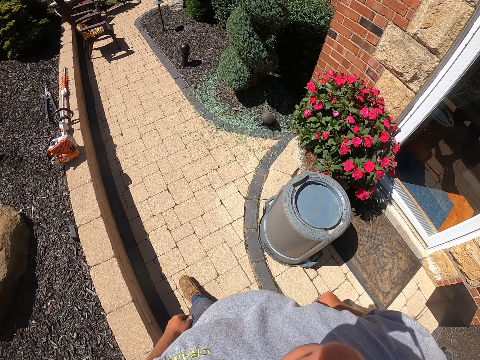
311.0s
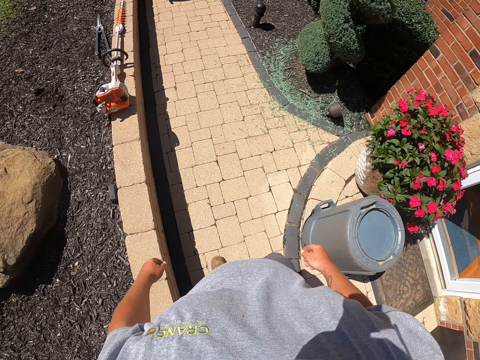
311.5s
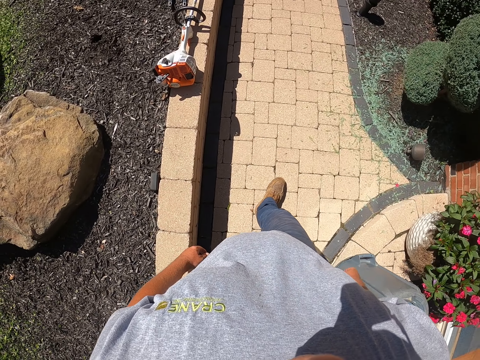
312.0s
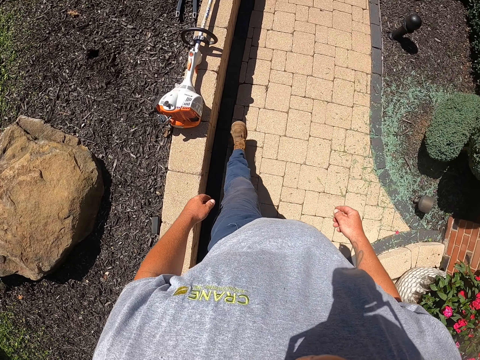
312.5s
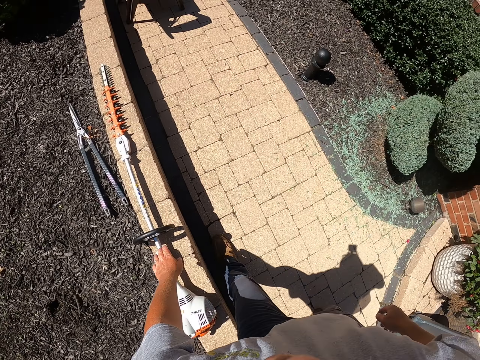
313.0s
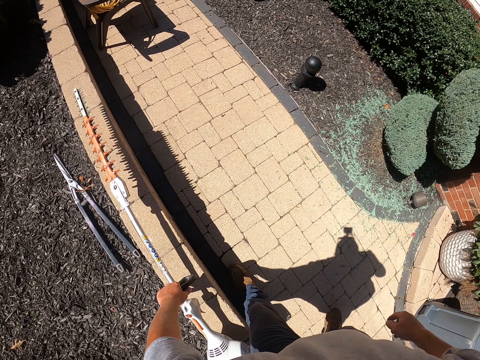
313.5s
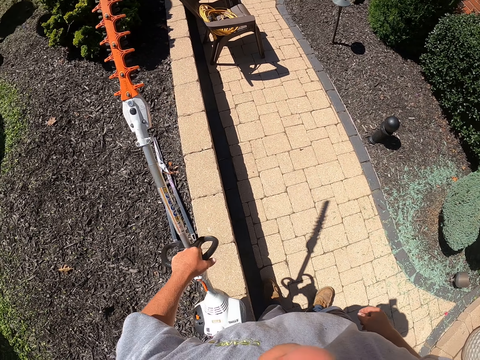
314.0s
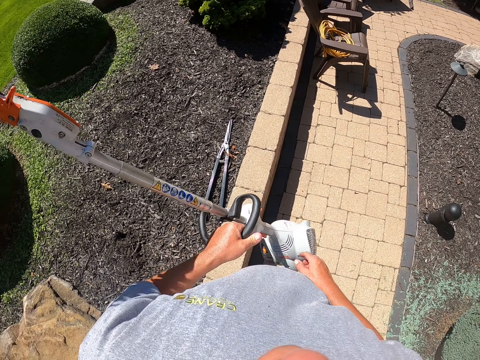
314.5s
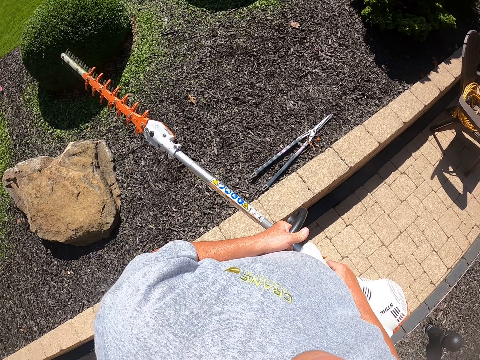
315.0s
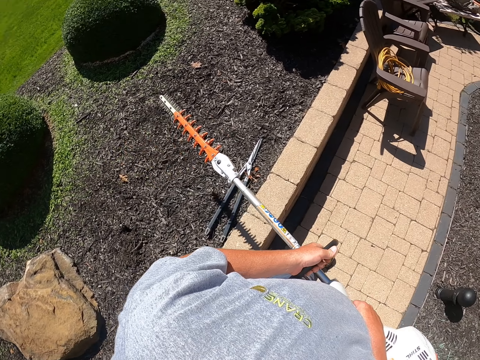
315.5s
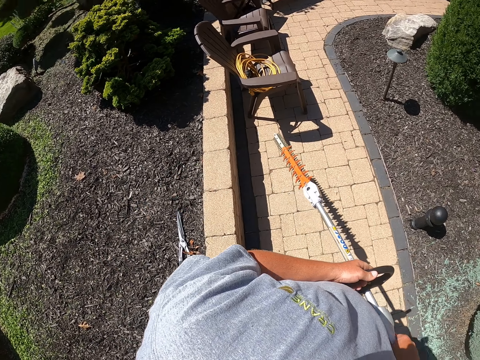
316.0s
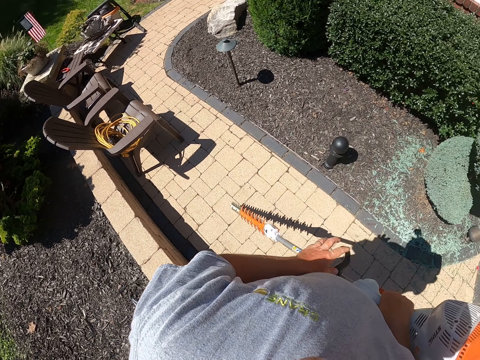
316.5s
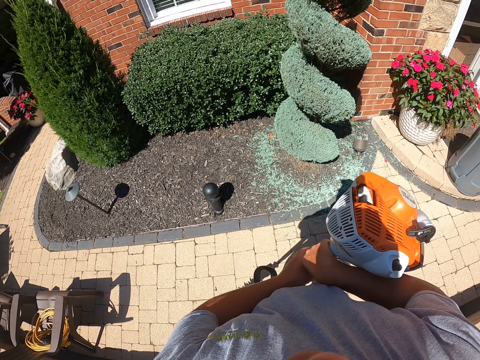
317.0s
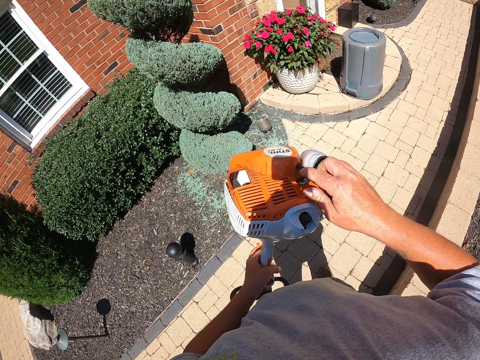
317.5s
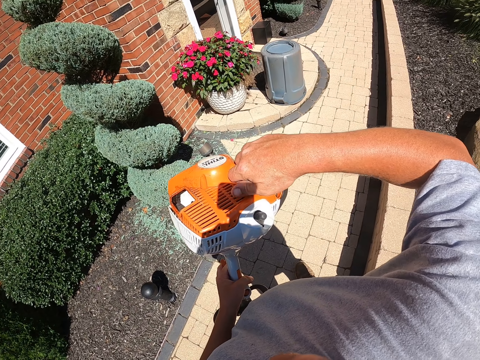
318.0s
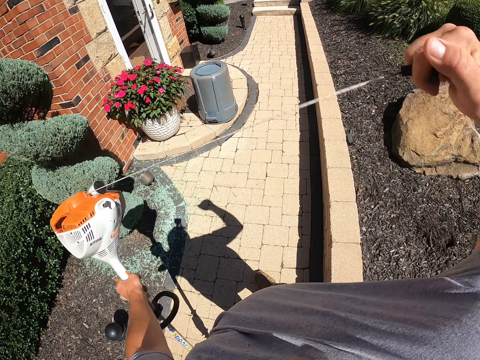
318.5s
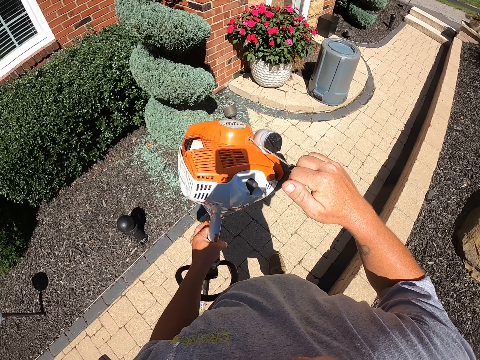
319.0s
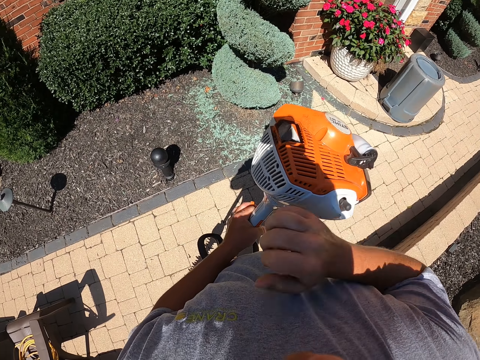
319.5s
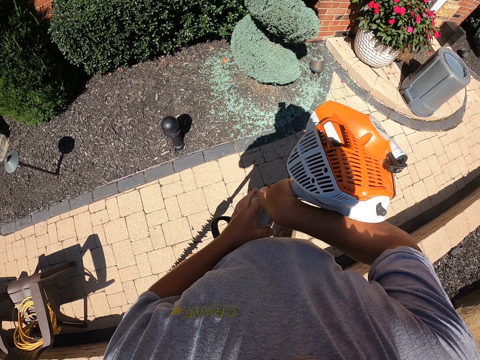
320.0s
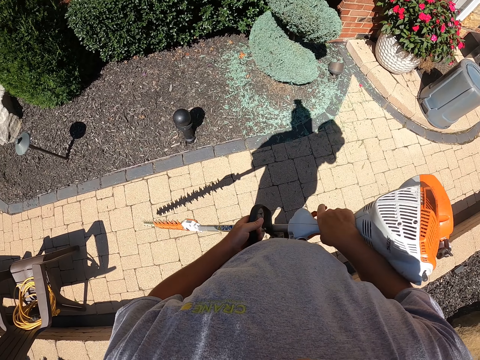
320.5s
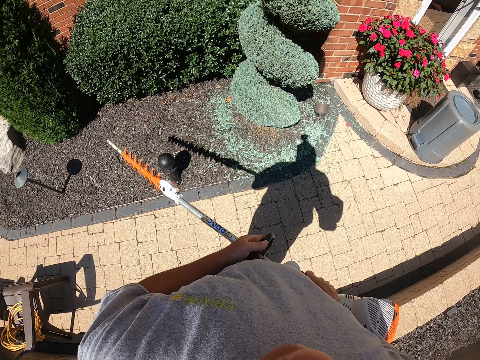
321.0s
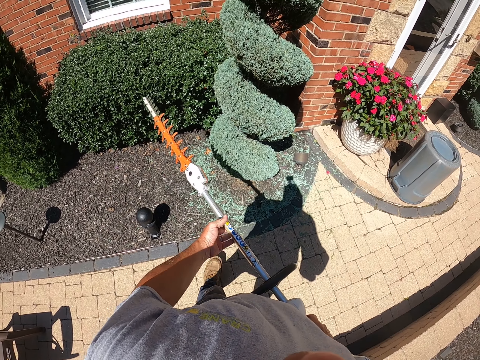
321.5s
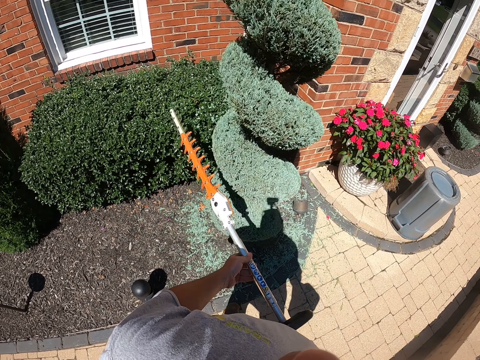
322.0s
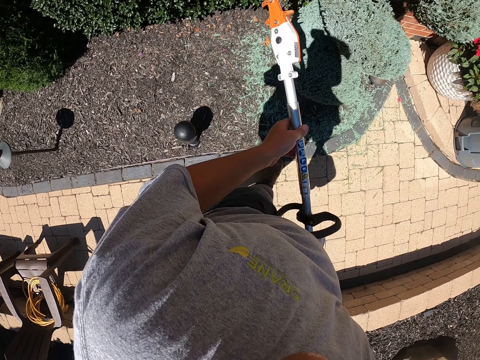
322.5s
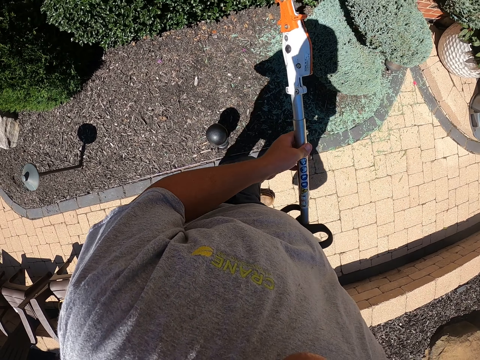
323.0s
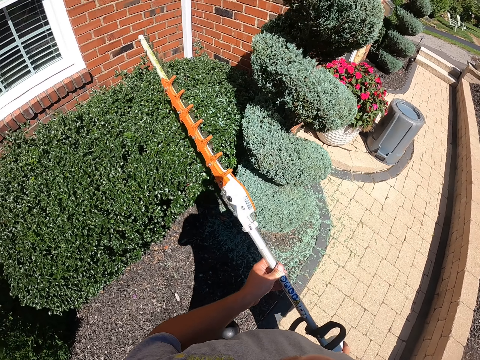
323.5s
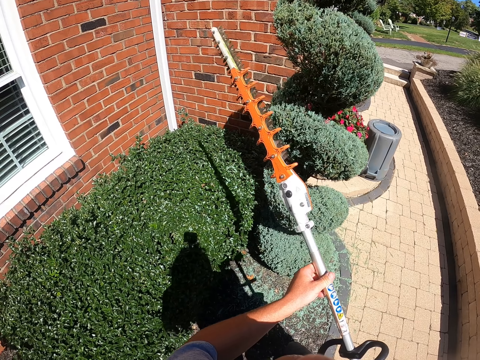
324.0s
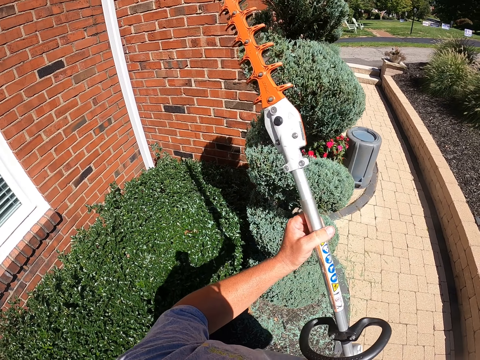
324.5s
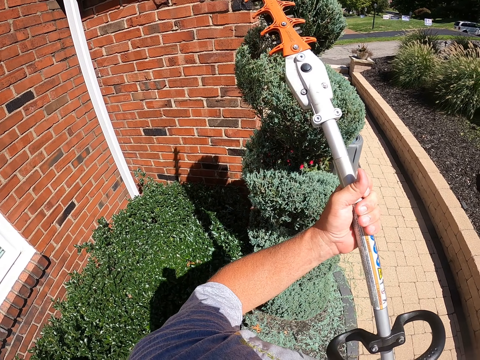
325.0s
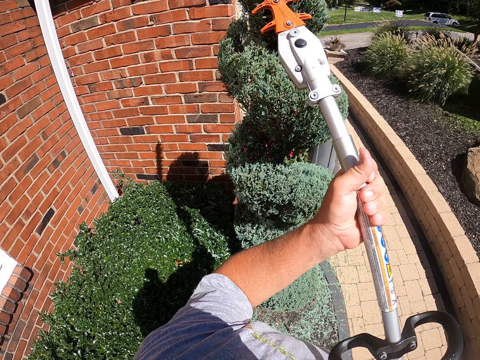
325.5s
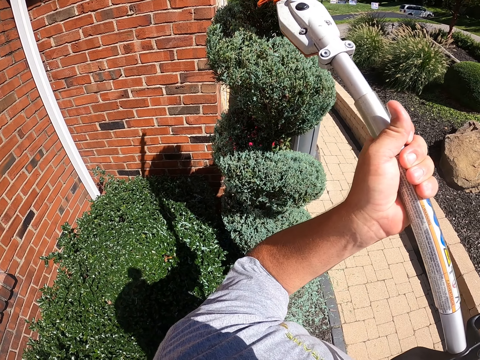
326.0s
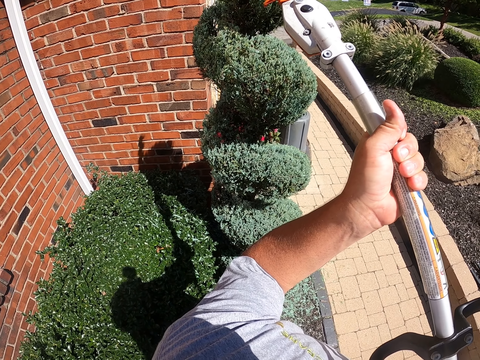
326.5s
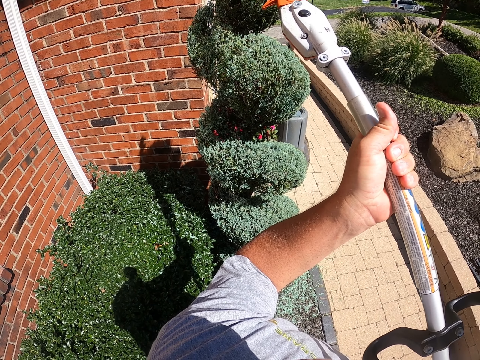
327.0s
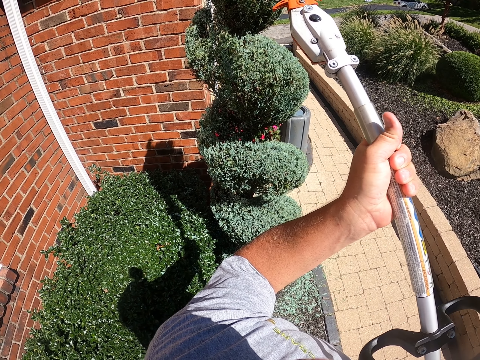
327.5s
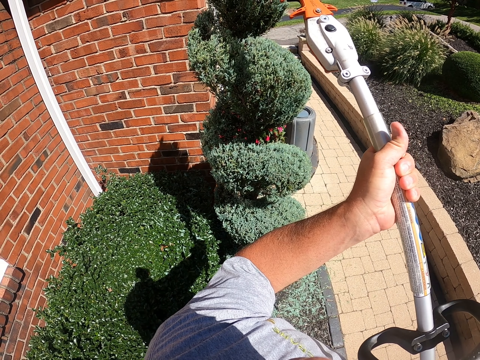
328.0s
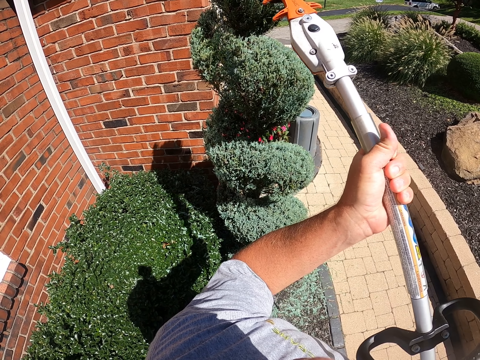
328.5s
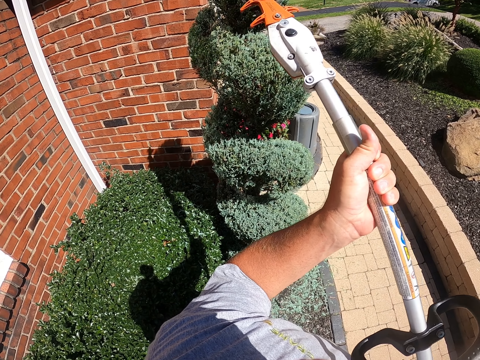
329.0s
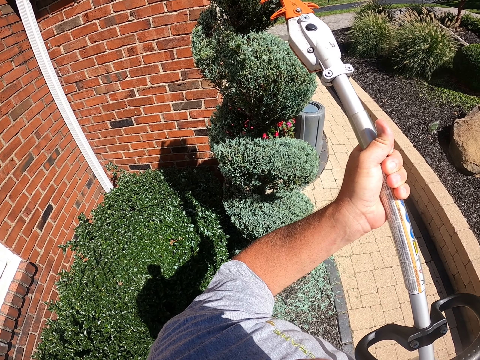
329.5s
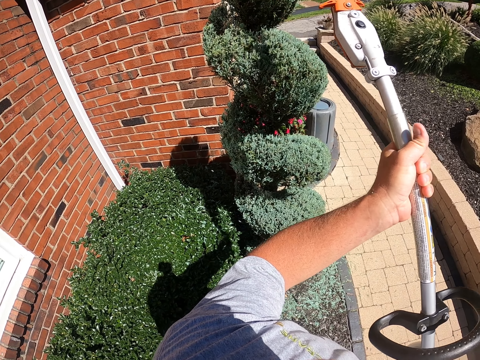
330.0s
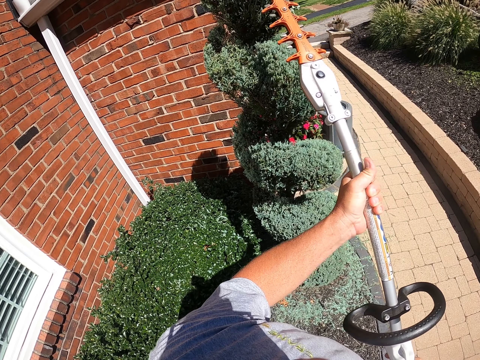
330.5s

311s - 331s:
The camera wearer picks up the grass cutter or electric hedge trimmer from the ground. They operate the electric hedge trimmer. They ignite the grass cutter. They trim the edges of the flower or topiary plant.

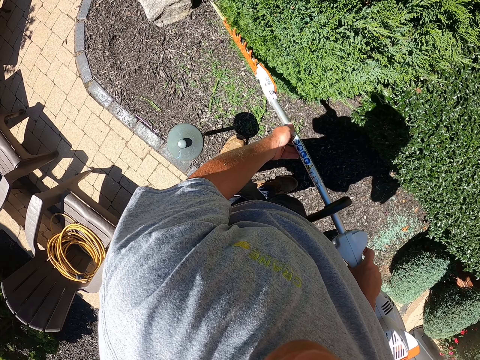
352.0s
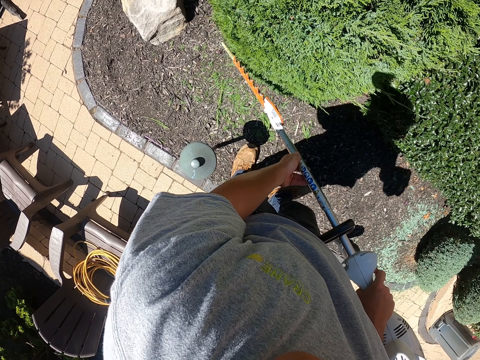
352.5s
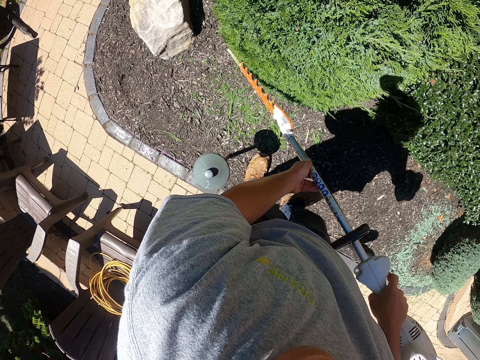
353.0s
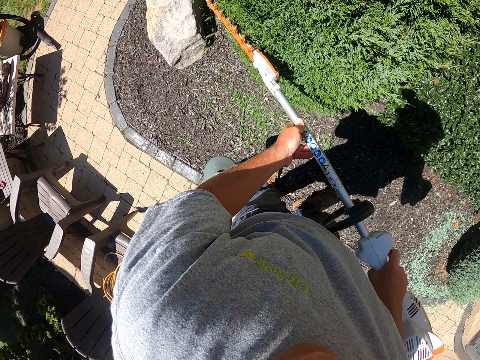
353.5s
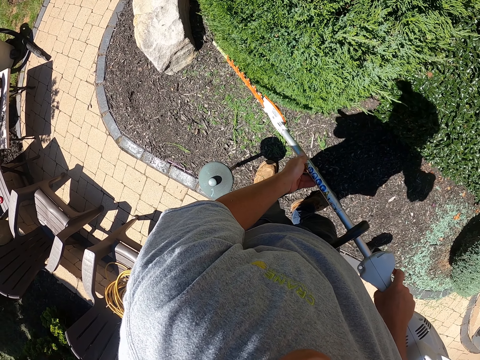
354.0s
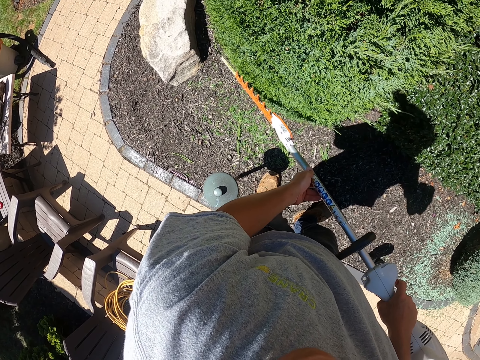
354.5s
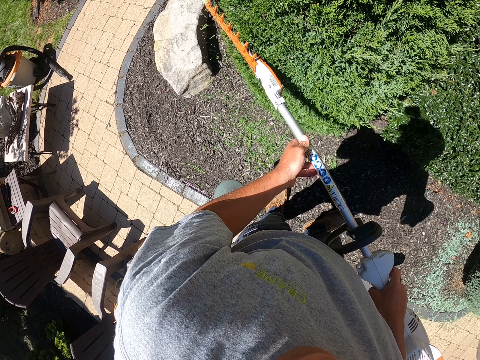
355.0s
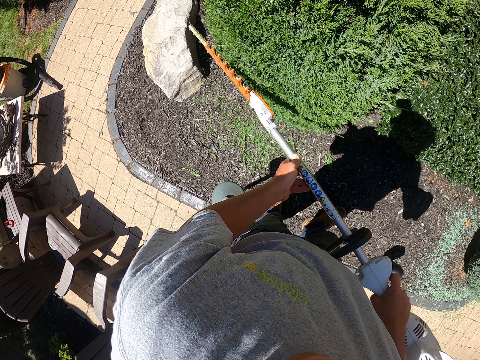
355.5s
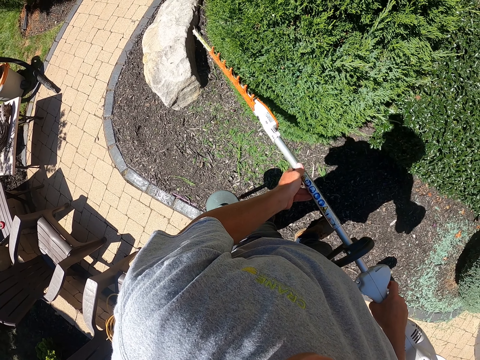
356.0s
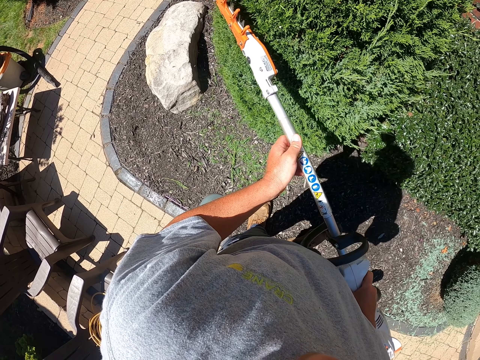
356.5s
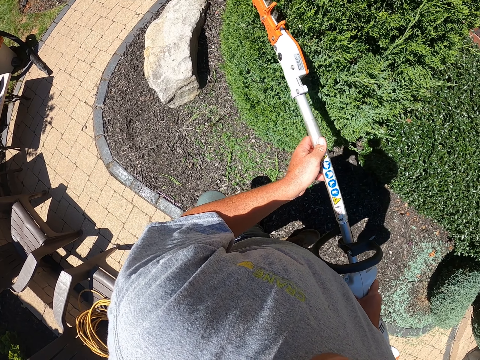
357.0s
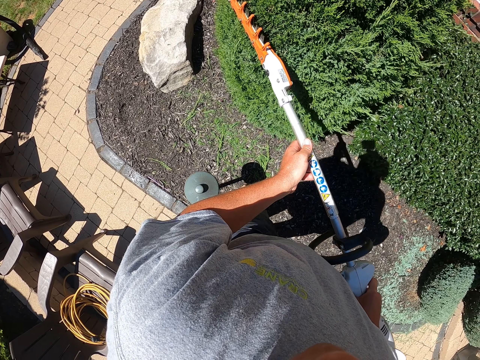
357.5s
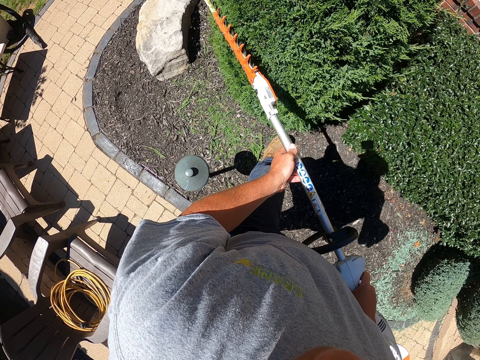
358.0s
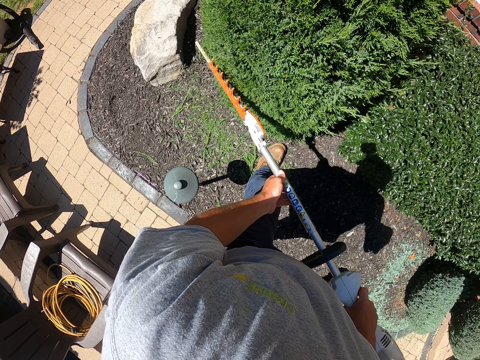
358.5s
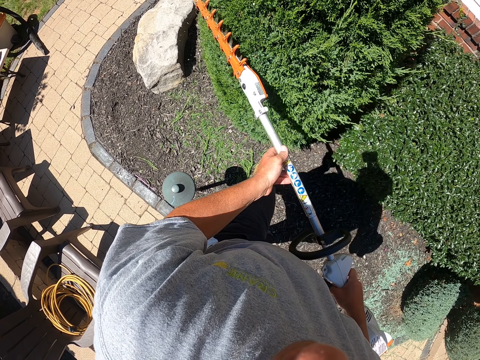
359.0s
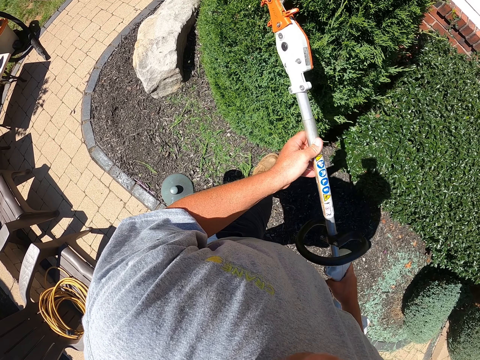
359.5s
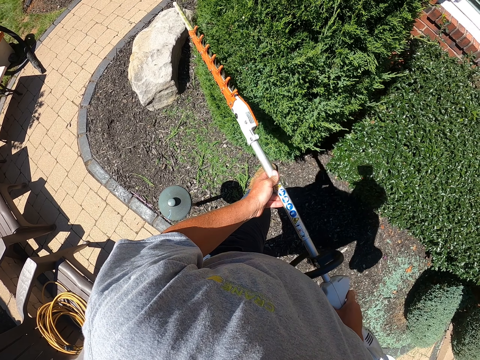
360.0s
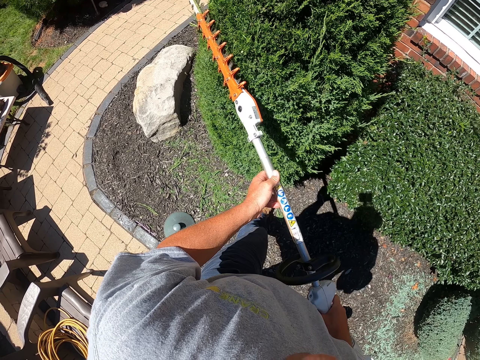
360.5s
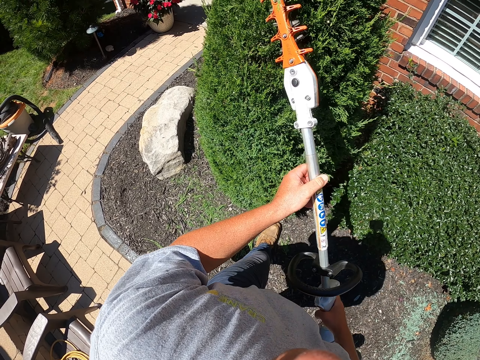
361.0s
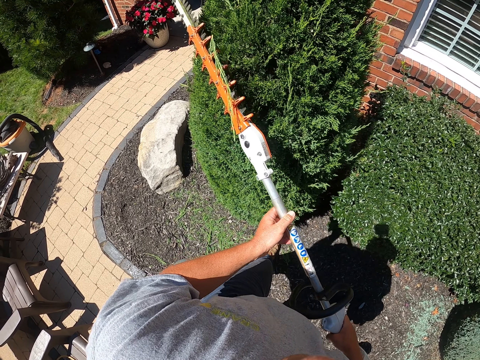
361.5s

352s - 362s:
The camera wearer moves around trimming the flower.
